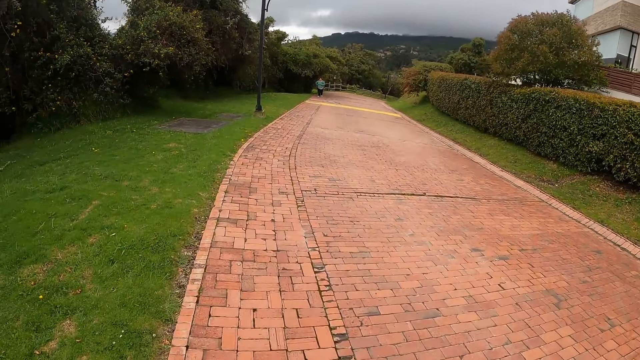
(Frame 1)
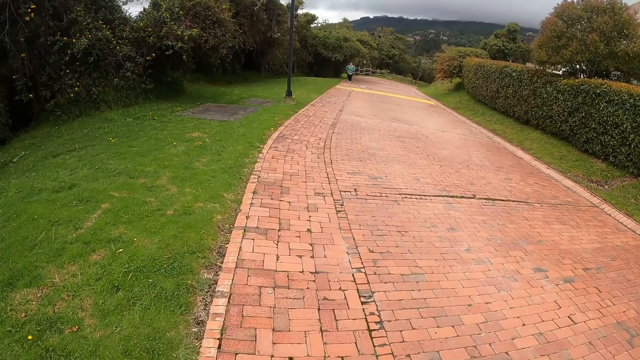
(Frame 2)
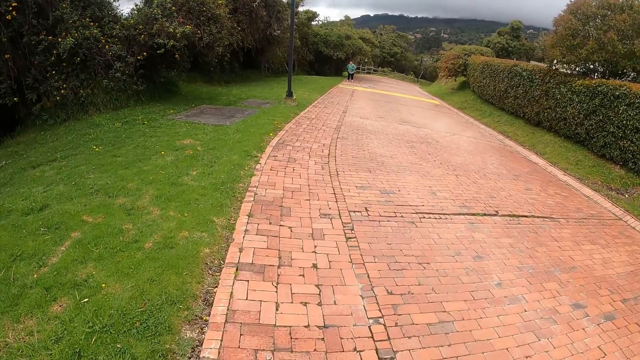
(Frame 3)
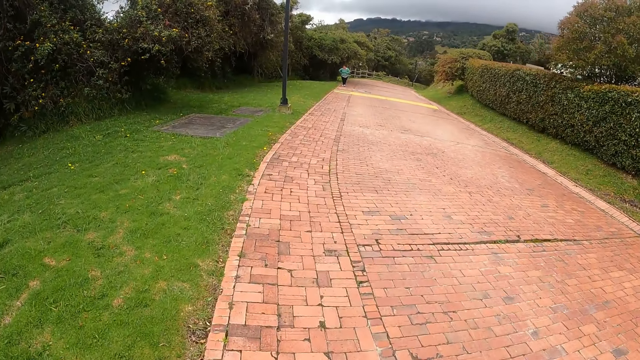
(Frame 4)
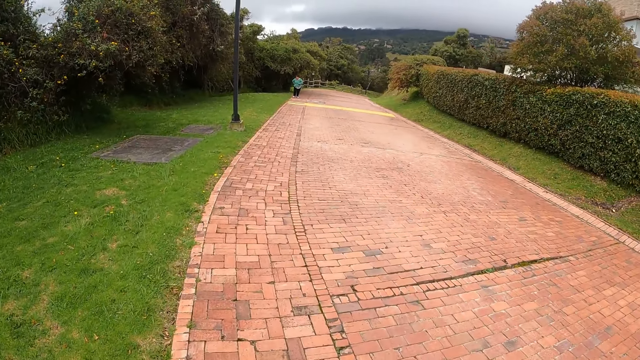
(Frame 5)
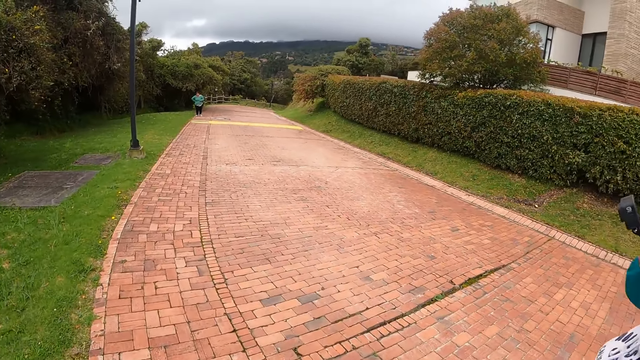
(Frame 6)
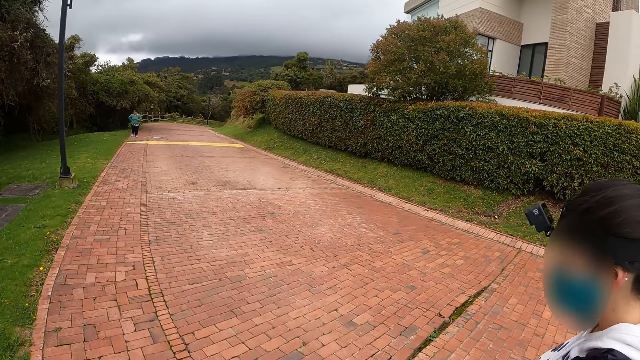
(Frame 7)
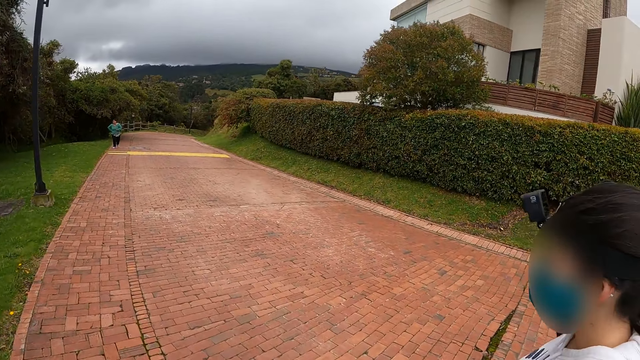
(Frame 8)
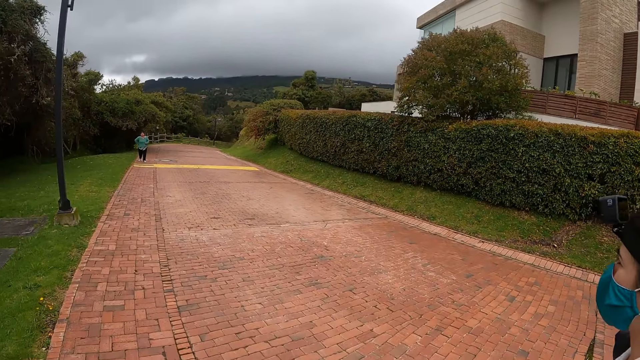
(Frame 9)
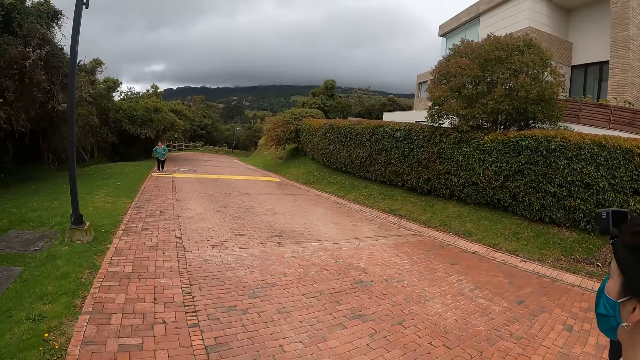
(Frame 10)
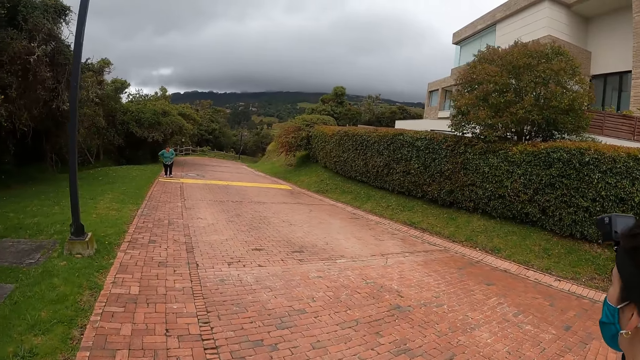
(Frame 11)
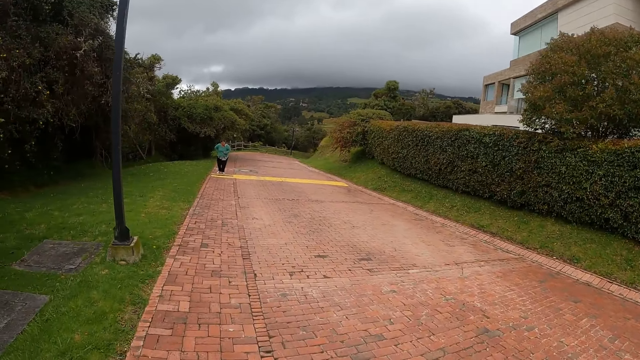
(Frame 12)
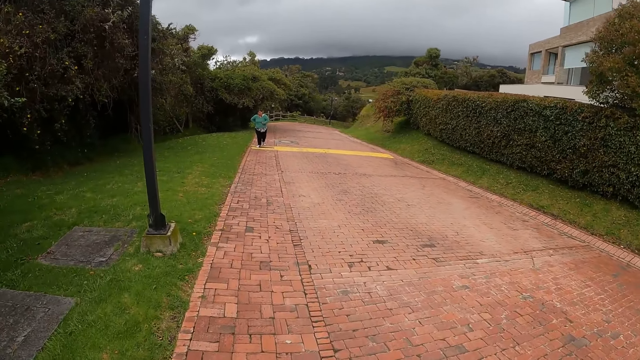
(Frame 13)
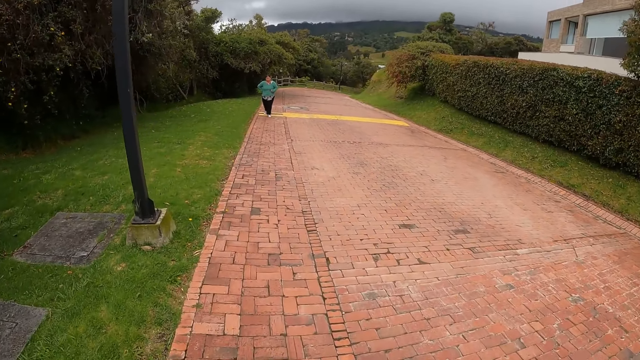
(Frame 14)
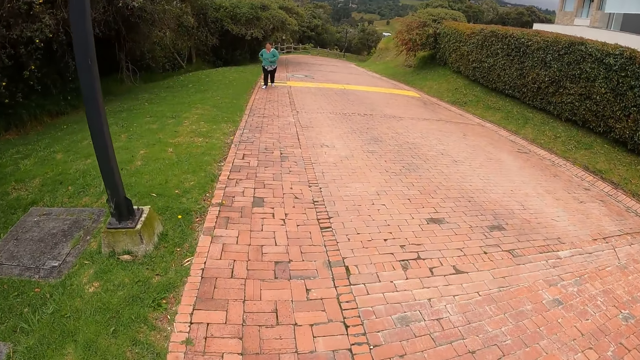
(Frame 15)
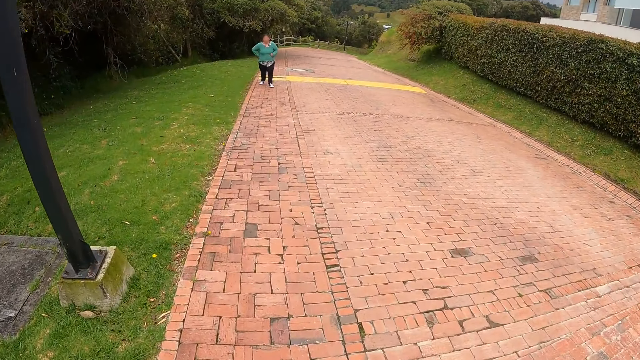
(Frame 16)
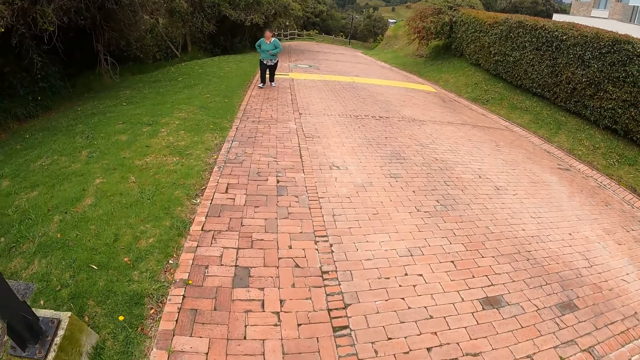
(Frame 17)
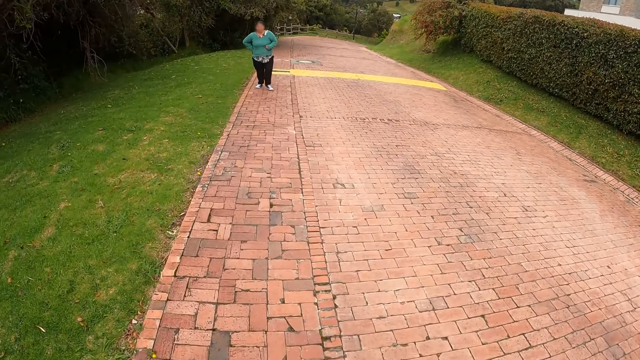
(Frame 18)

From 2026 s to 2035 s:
The camera wearer is walking with a person.

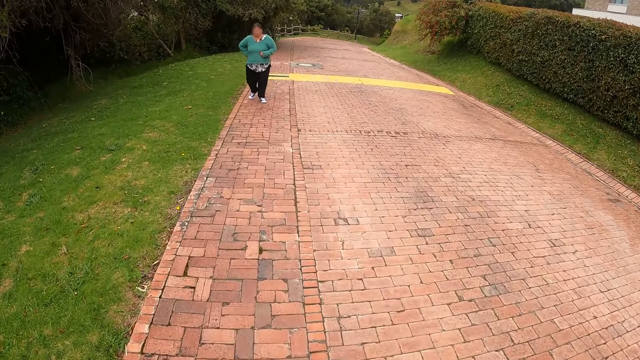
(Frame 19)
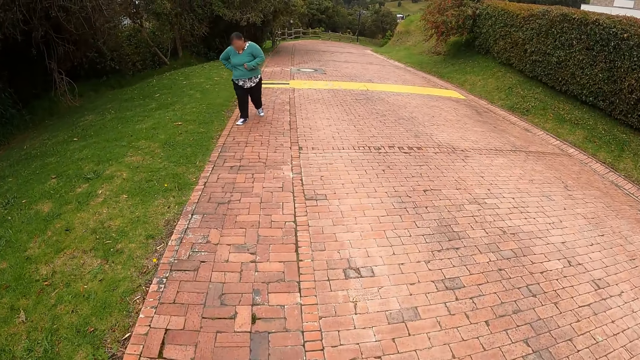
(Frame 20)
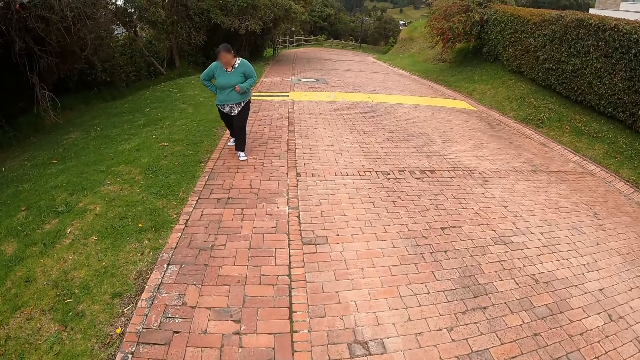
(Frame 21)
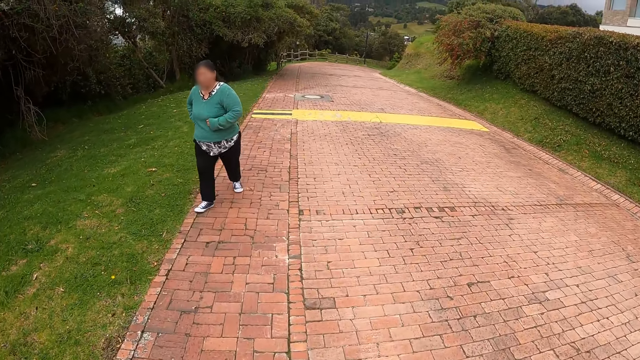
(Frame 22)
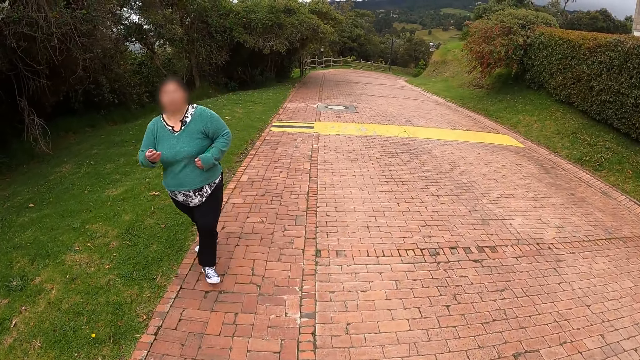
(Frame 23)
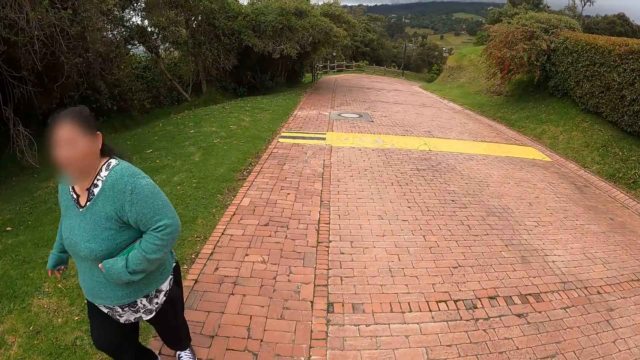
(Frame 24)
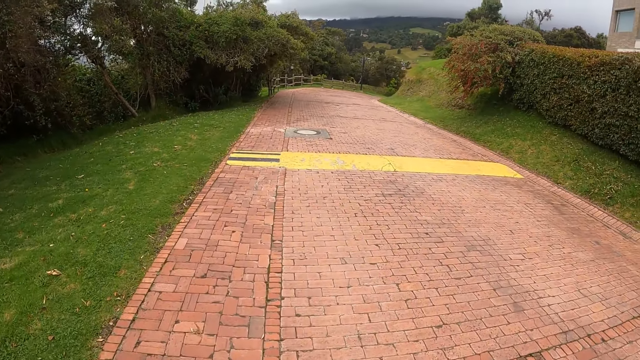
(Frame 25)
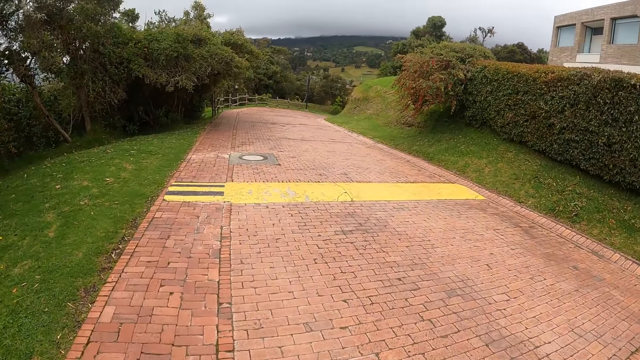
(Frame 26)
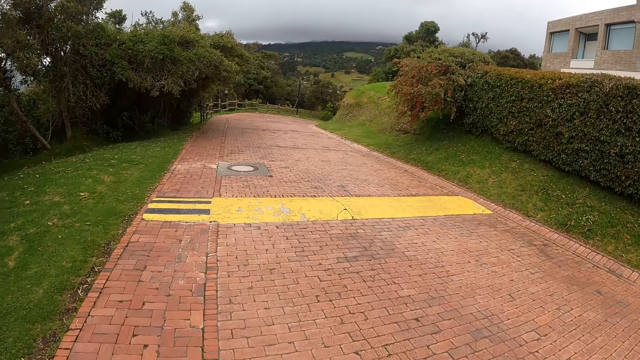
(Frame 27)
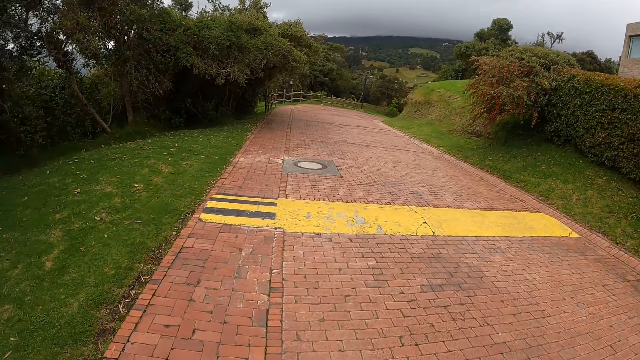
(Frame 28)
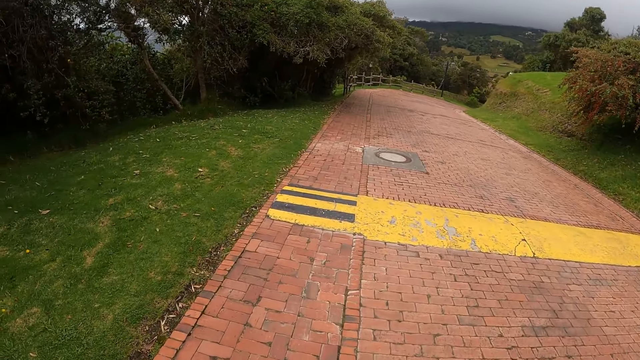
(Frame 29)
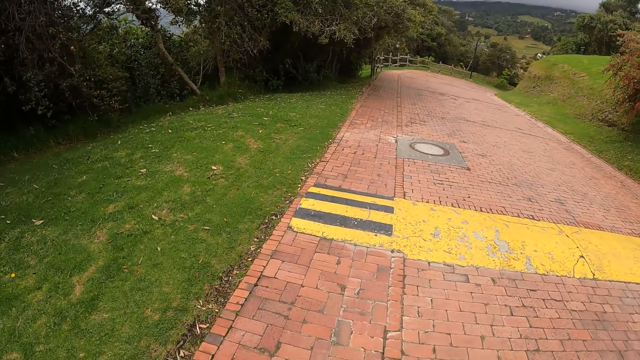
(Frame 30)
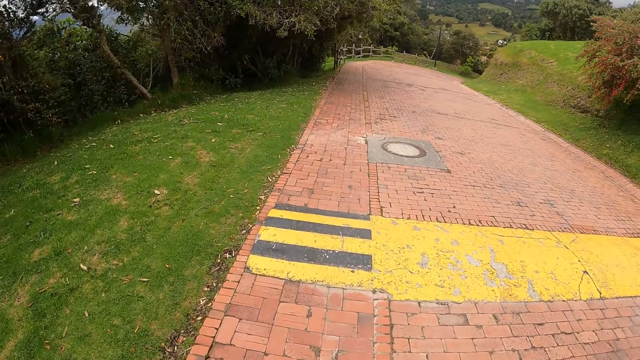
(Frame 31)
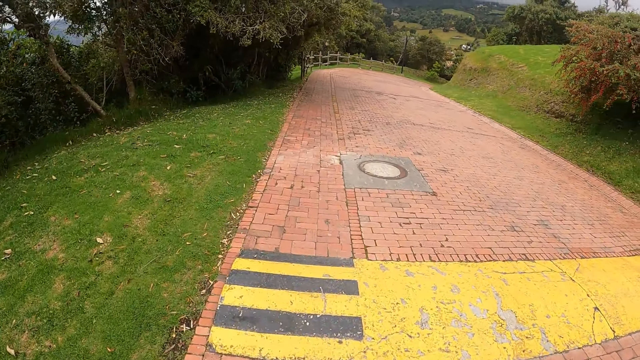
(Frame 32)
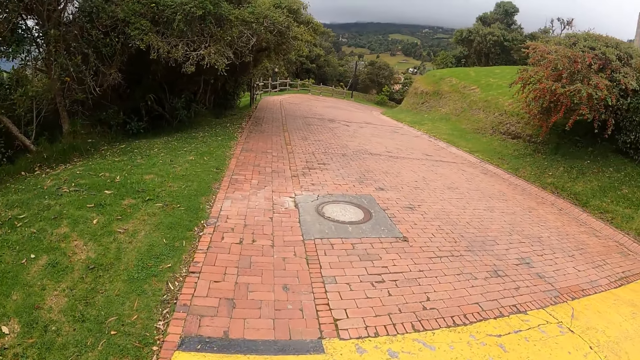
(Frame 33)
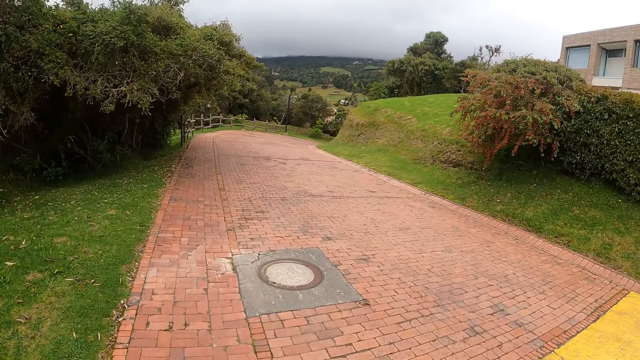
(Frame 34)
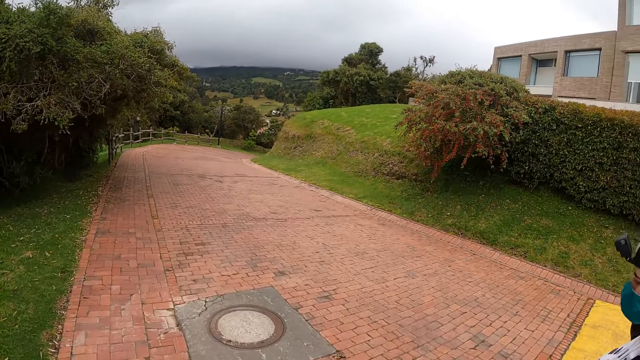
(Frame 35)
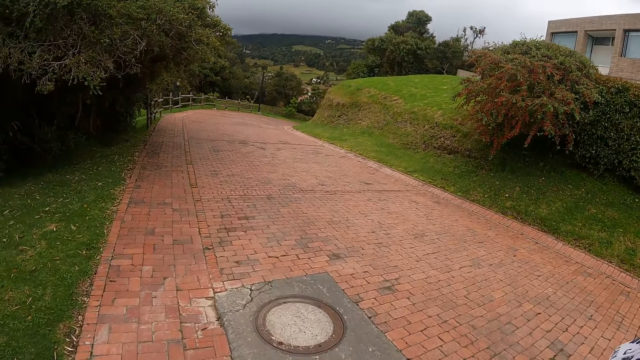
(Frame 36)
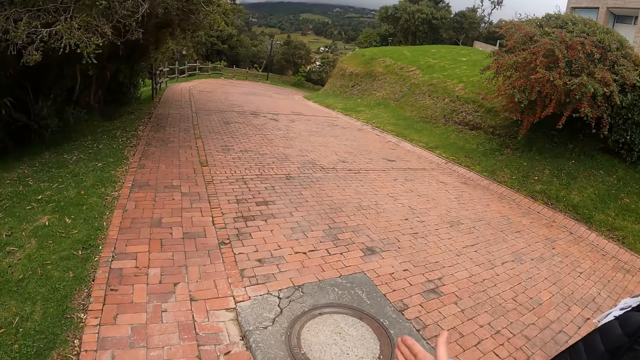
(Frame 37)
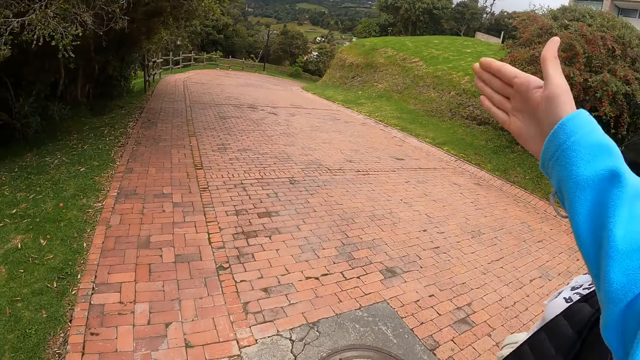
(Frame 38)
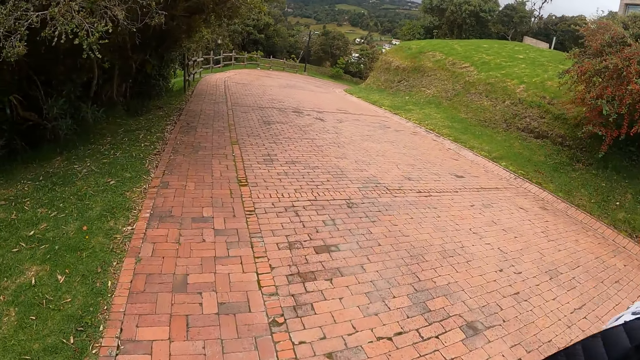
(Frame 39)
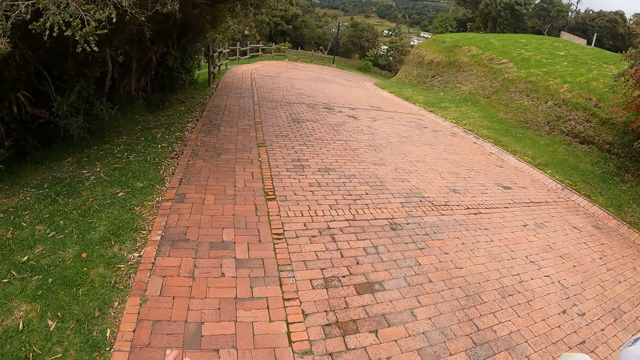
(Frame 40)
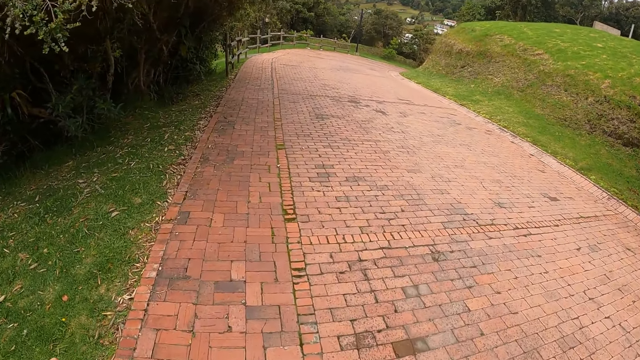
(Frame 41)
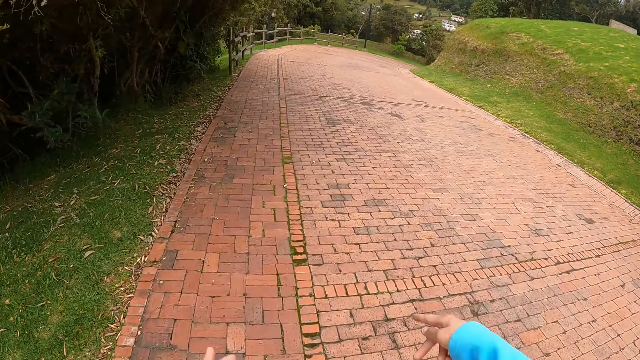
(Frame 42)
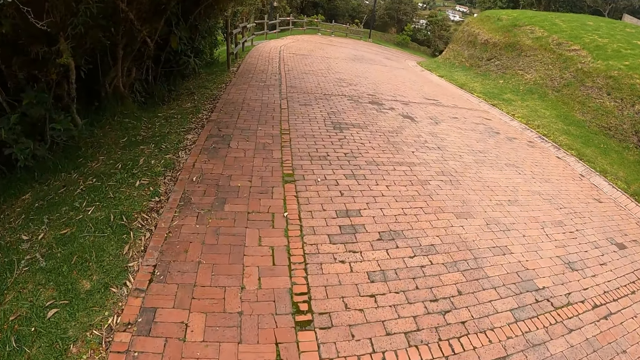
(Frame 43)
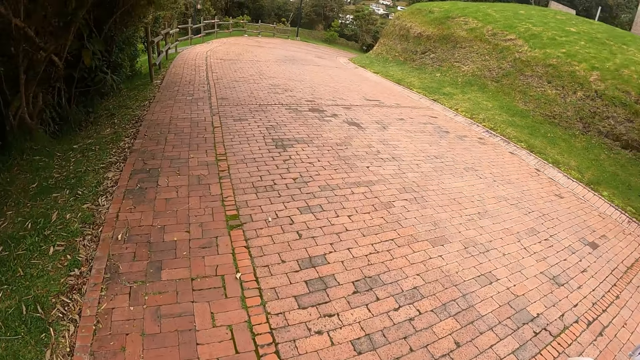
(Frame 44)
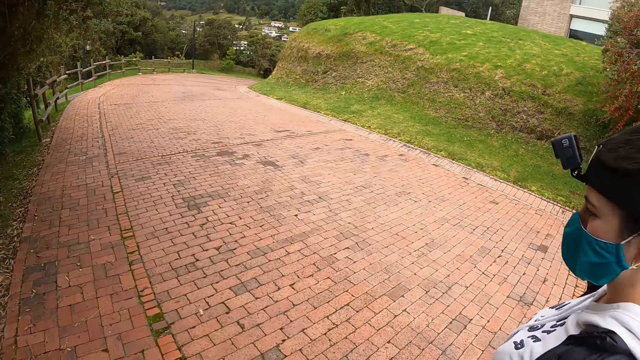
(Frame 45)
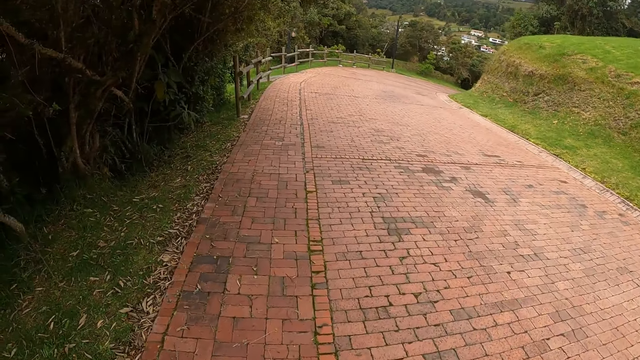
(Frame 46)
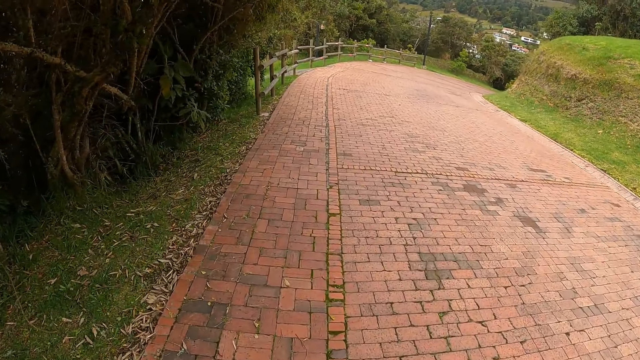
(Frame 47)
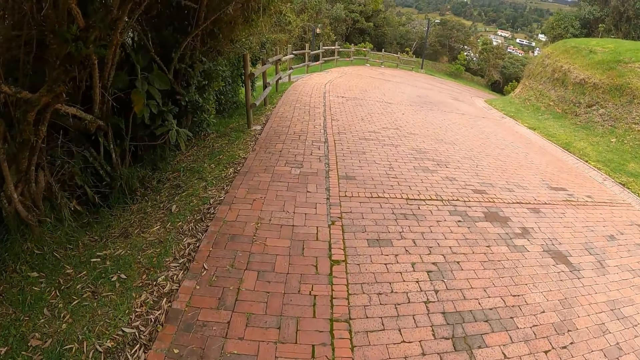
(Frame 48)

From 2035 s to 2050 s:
The camera wearer walks past a woman.
